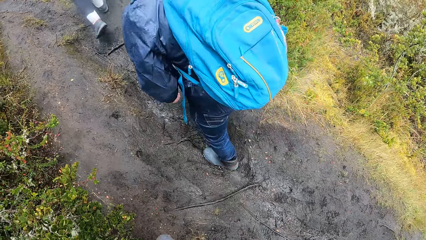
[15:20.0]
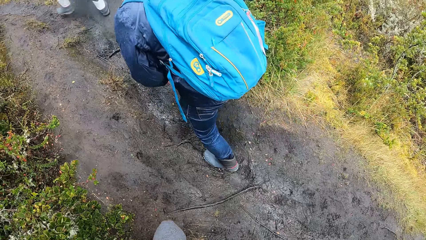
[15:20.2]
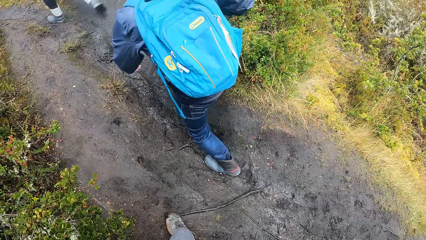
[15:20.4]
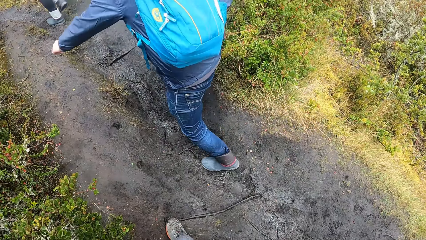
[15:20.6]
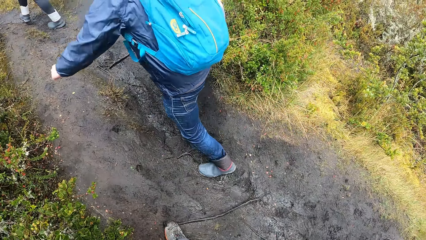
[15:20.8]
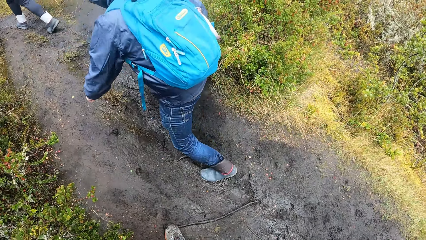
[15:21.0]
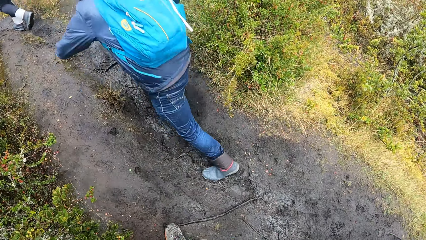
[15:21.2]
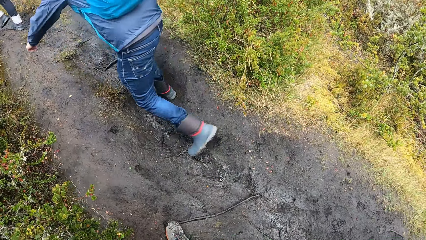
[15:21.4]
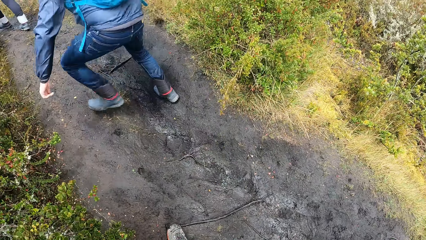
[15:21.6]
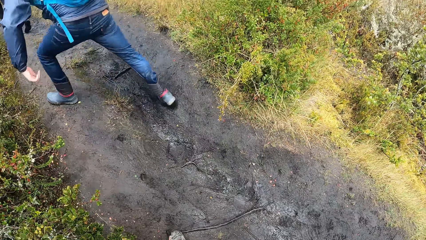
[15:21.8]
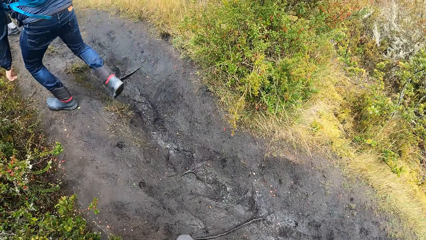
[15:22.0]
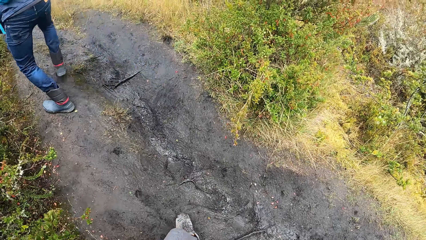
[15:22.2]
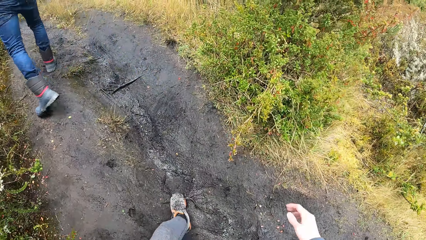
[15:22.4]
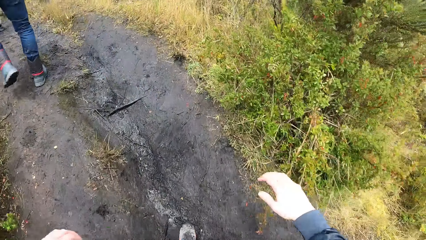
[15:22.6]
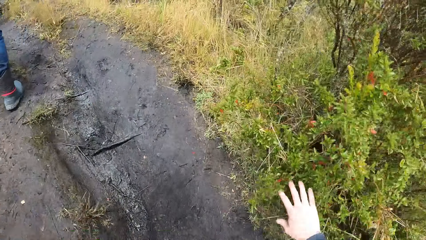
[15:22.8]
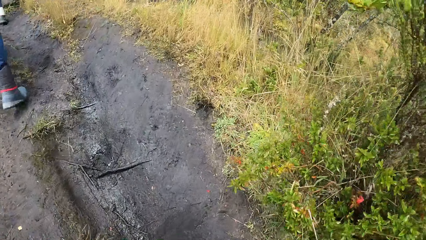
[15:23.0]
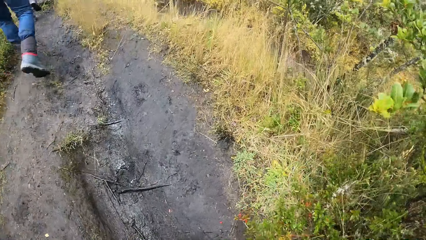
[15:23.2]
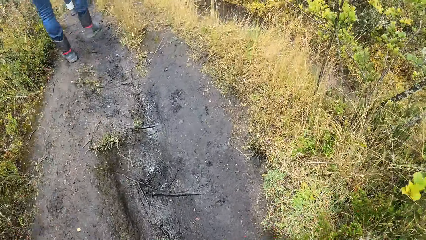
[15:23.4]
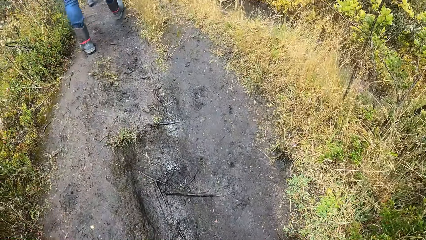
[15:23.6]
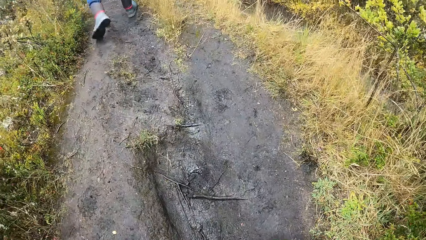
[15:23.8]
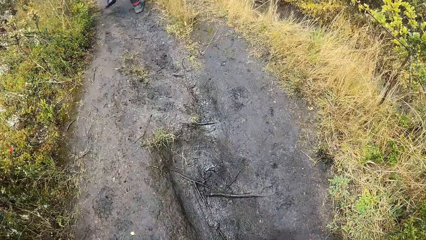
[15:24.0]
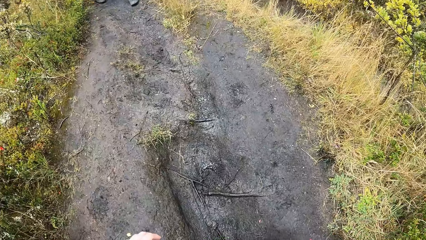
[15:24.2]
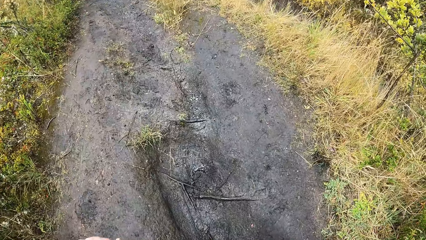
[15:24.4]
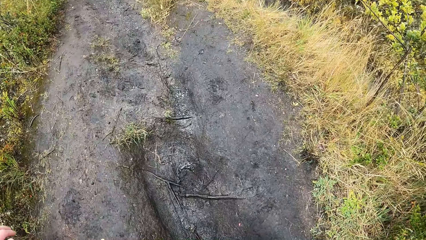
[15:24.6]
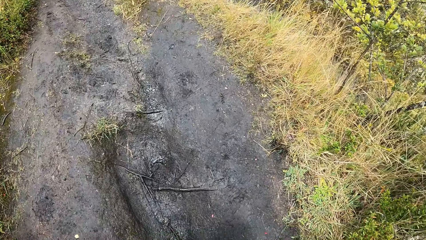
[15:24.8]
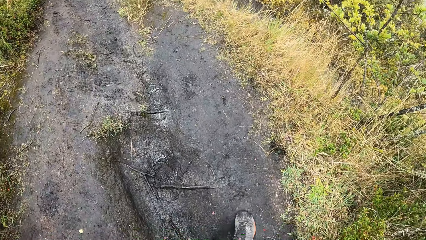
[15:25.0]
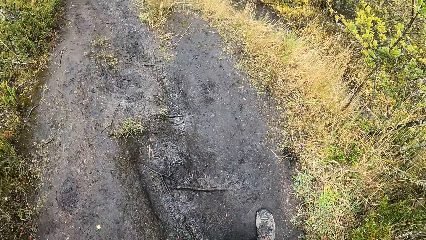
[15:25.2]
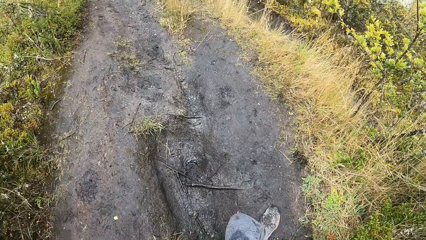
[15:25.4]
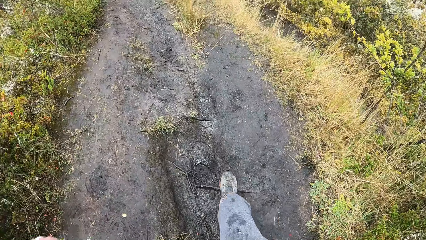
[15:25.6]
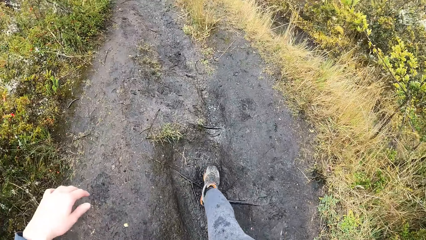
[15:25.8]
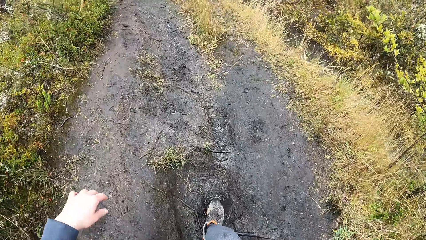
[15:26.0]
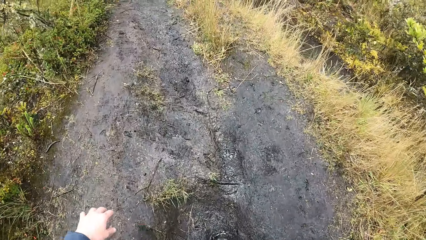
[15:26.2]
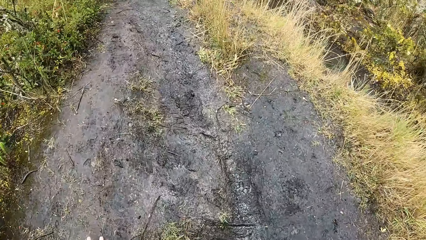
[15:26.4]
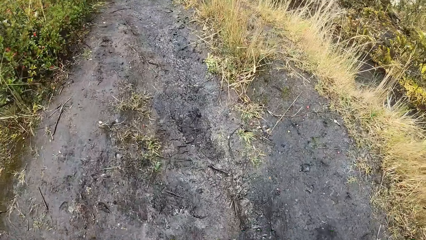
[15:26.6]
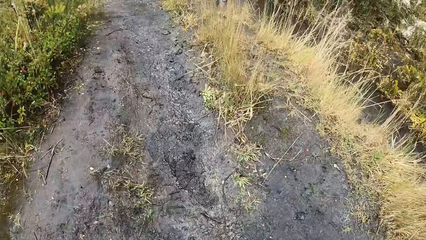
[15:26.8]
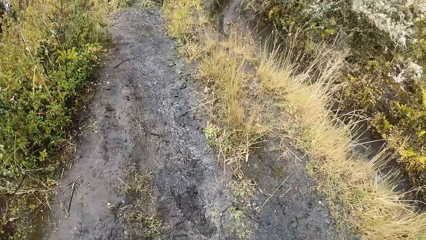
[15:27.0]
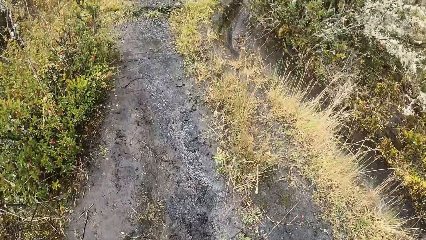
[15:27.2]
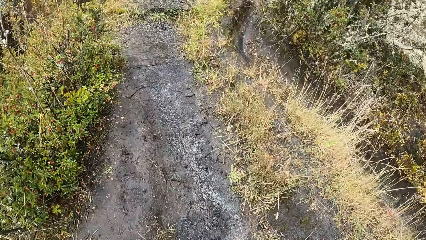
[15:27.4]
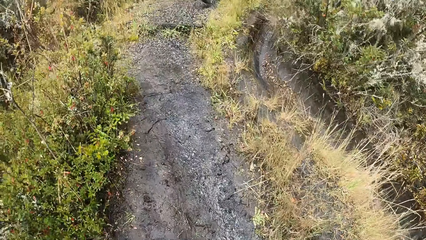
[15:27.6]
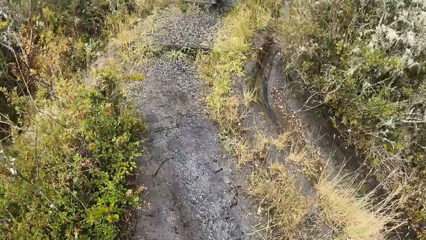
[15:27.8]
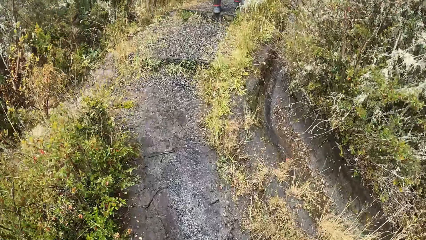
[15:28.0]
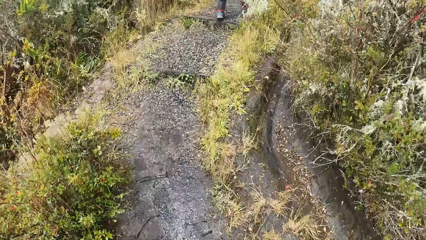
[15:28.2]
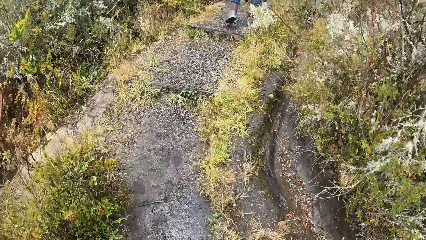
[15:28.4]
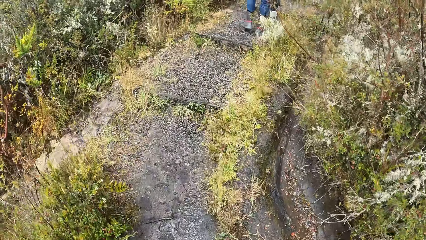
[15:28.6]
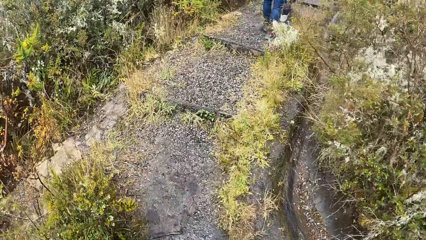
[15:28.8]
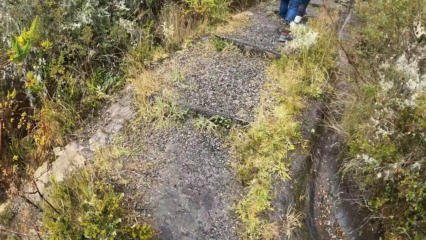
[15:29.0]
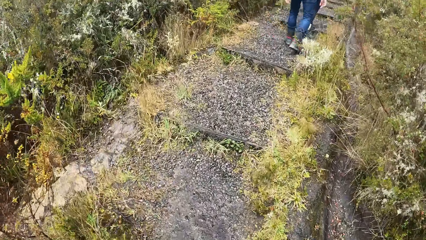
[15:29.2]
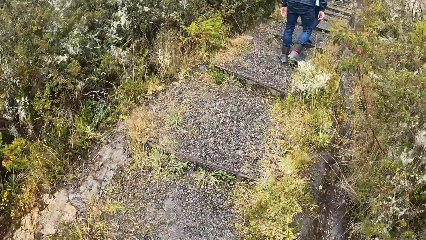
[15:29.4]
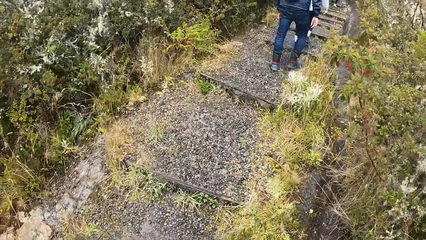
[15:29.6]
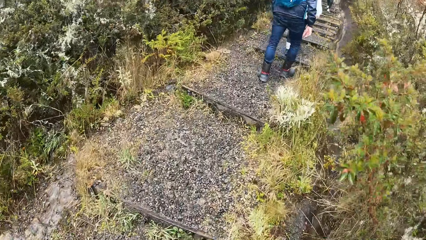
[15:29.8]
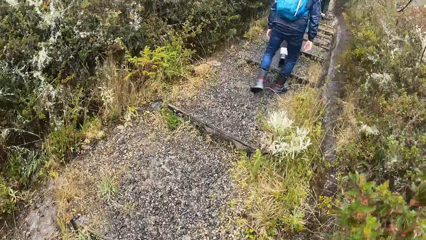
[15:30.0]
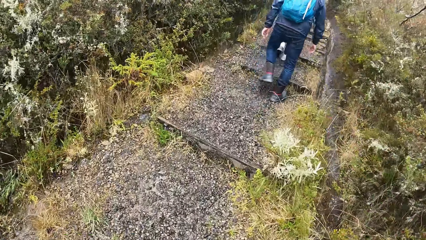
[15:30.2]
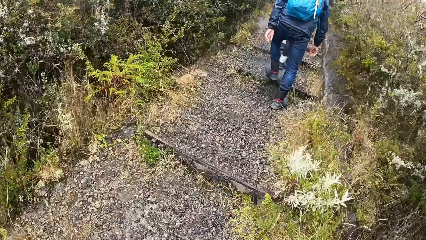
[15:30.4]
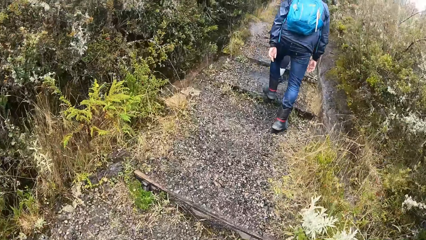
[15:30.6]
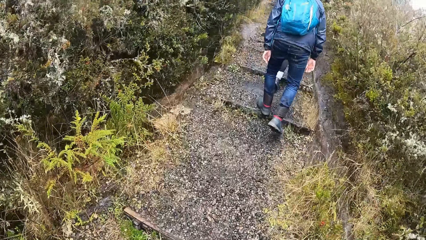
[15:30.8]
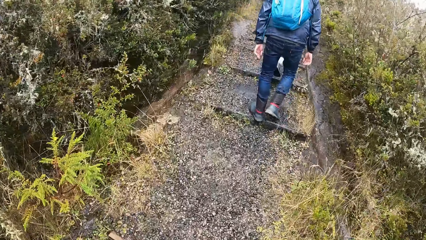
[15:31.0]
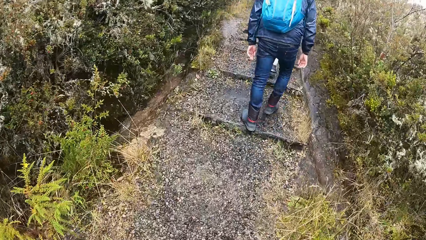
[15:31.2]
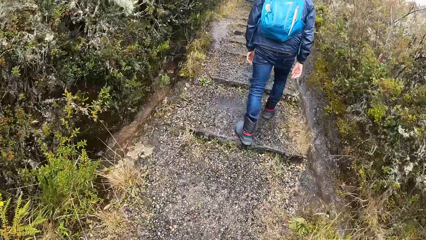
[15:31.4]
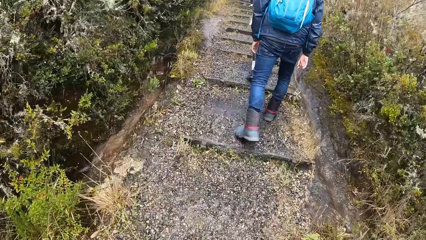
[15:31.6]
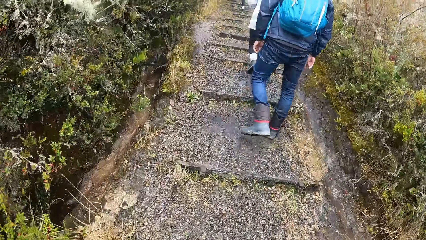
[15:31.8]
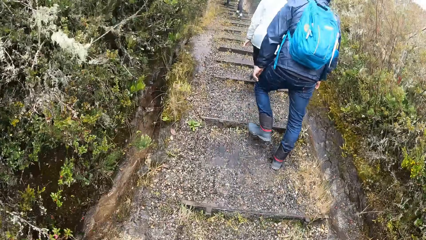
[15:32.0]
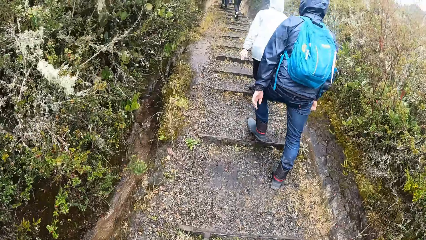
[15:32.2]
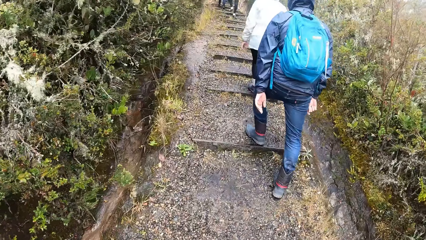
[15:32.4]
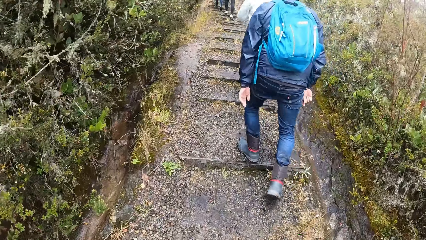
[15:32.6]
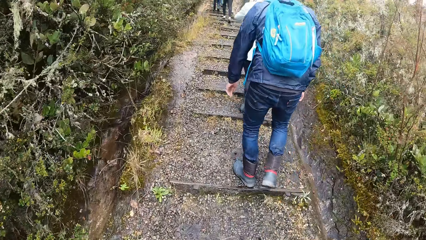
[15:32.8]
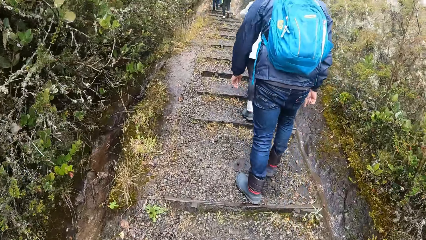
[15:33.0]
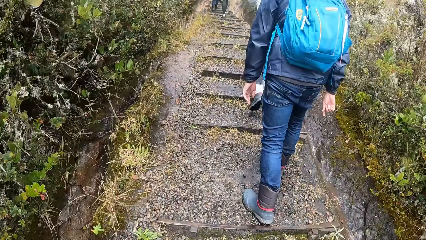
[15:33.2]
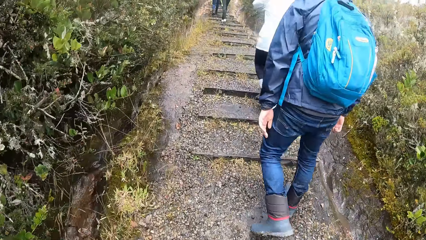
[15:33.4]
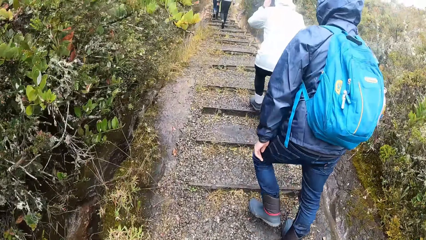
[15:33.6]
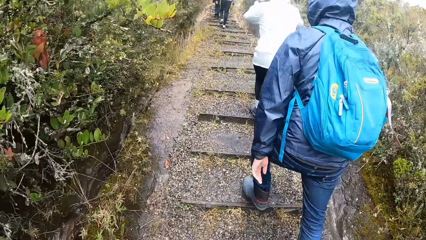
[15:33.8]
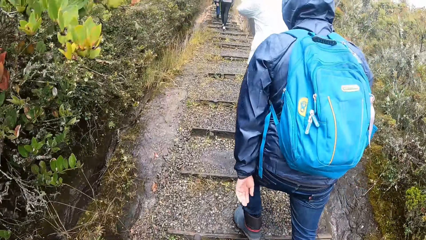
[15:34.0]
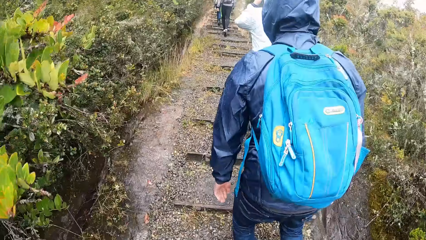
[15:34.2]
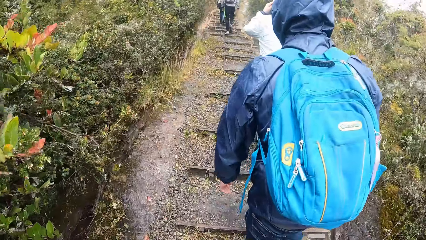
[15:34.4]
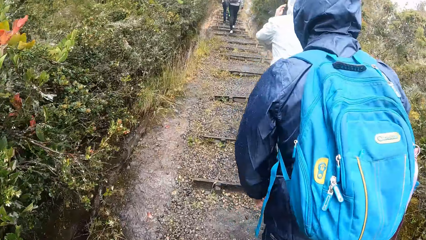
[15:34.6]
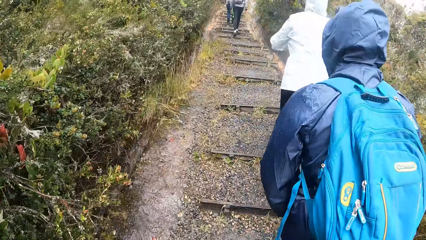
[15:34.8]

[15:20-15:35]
The camera wearer walks up the pathway. He touches plants on the ground along the pathway with his right hand. He touches the ground with his left hand. The woman adjusts her glasses on her face with both hands.
